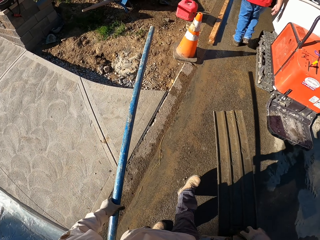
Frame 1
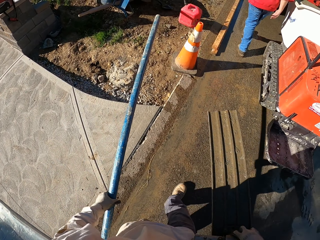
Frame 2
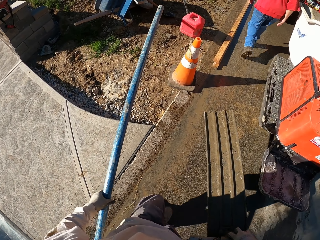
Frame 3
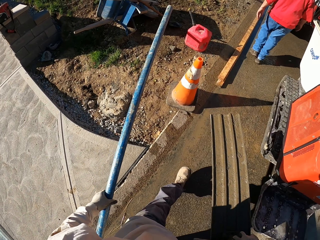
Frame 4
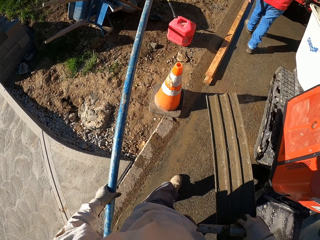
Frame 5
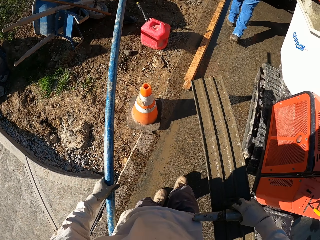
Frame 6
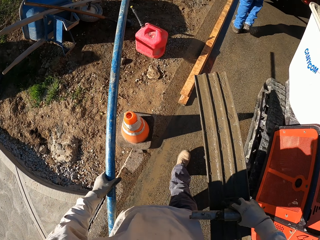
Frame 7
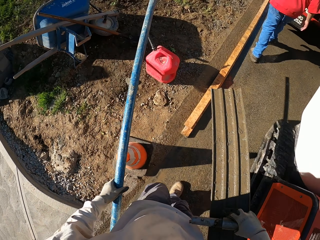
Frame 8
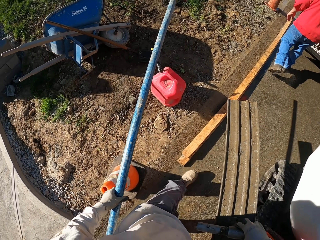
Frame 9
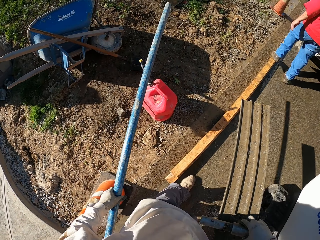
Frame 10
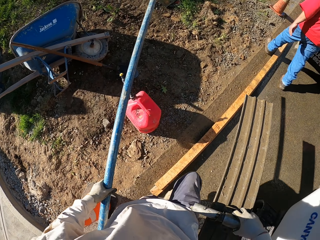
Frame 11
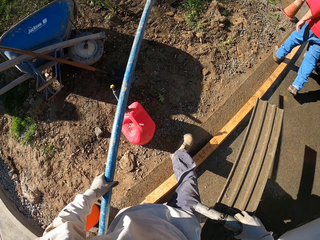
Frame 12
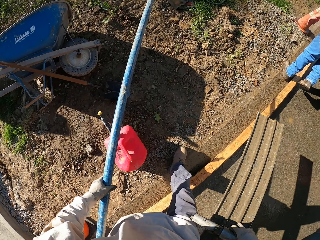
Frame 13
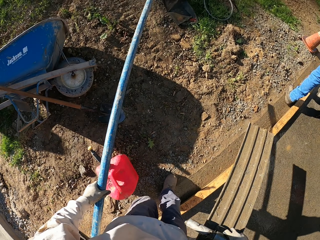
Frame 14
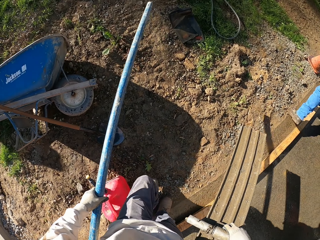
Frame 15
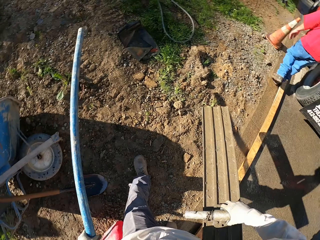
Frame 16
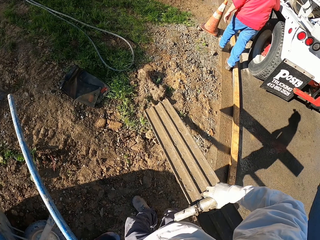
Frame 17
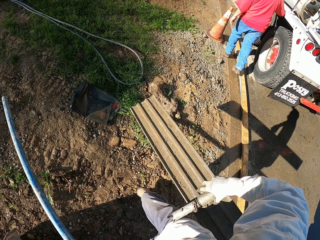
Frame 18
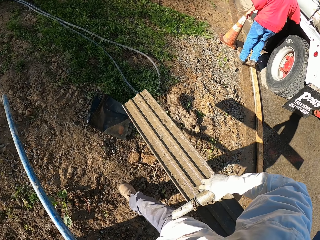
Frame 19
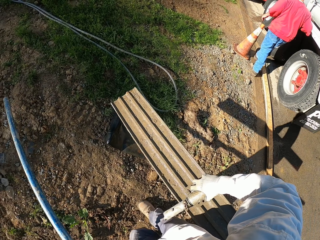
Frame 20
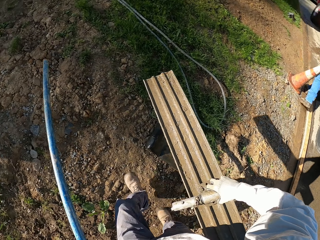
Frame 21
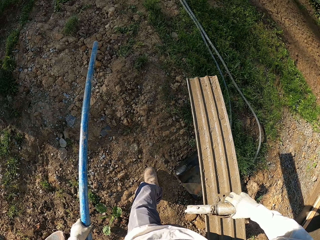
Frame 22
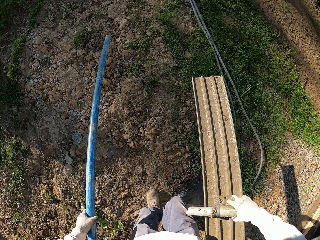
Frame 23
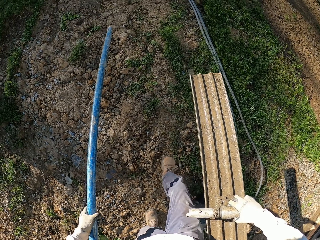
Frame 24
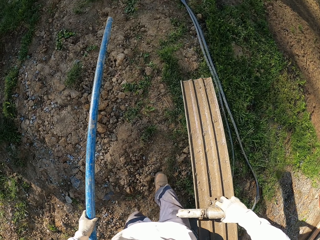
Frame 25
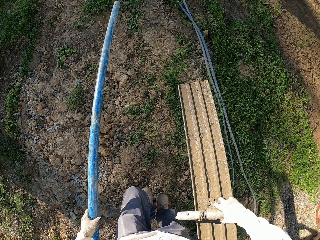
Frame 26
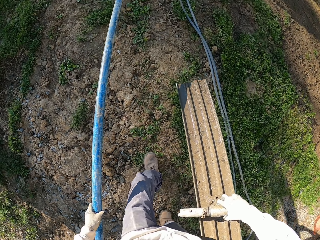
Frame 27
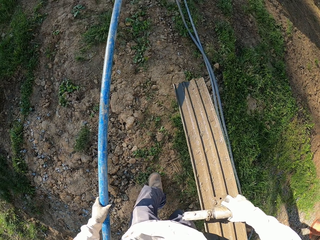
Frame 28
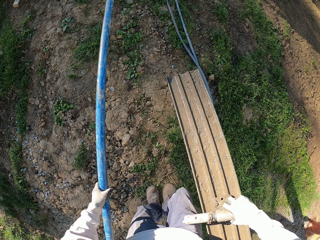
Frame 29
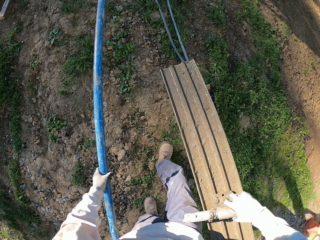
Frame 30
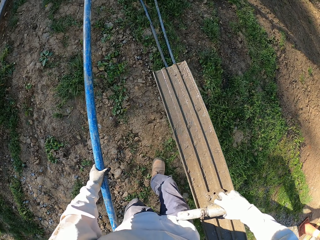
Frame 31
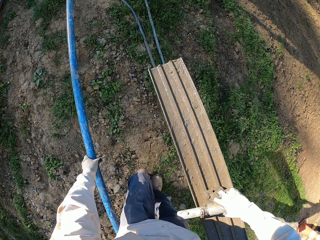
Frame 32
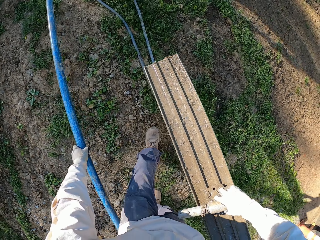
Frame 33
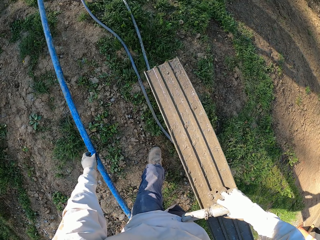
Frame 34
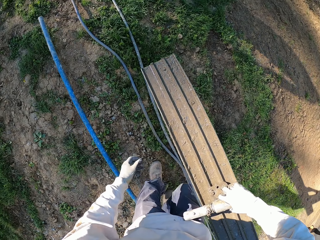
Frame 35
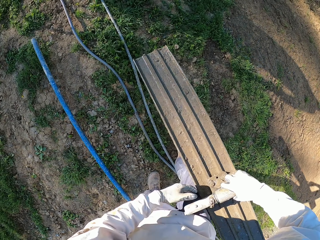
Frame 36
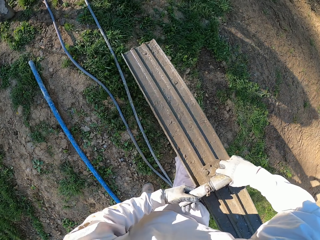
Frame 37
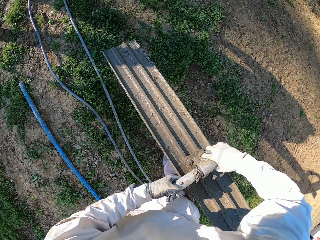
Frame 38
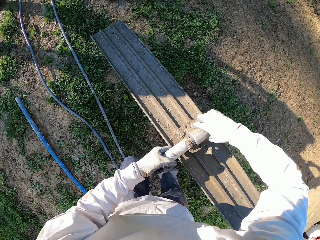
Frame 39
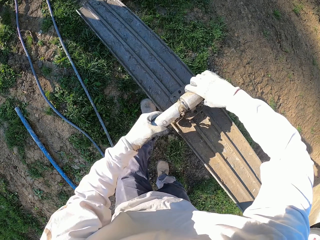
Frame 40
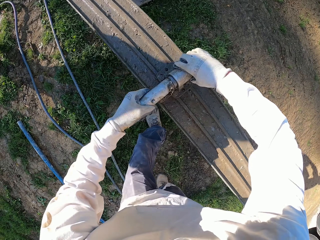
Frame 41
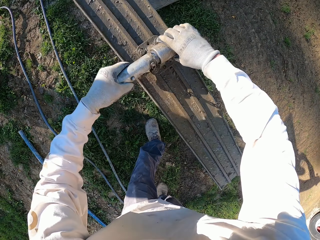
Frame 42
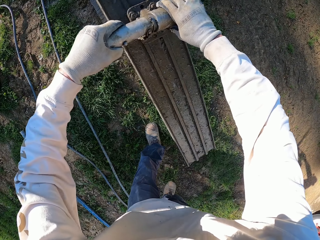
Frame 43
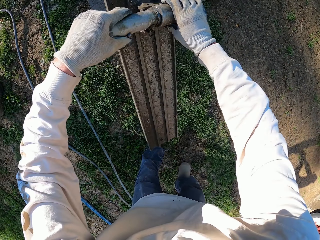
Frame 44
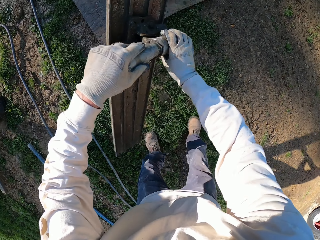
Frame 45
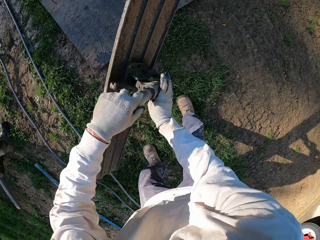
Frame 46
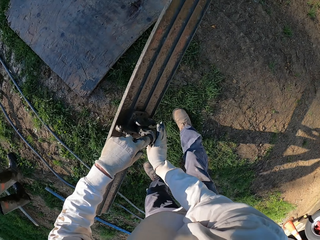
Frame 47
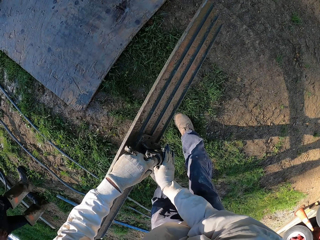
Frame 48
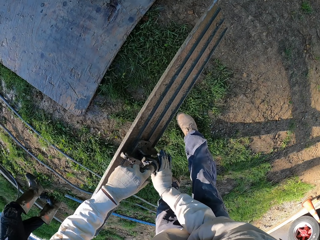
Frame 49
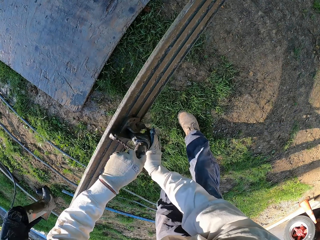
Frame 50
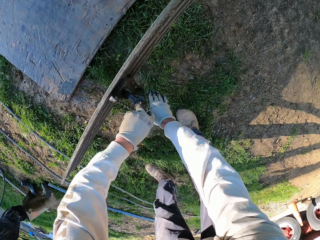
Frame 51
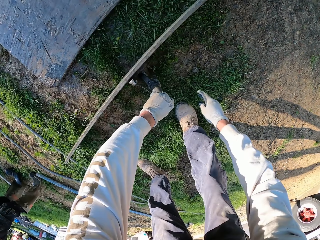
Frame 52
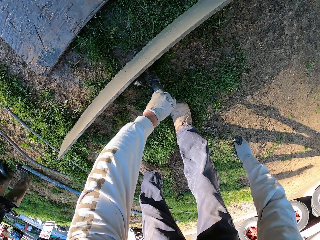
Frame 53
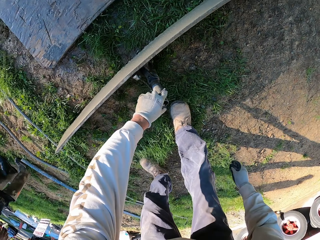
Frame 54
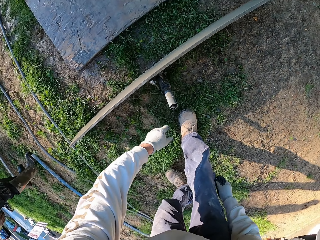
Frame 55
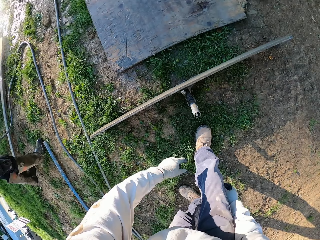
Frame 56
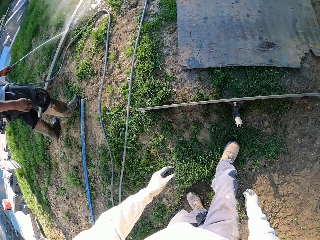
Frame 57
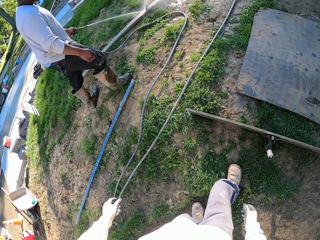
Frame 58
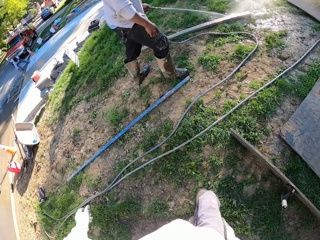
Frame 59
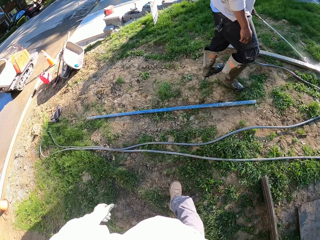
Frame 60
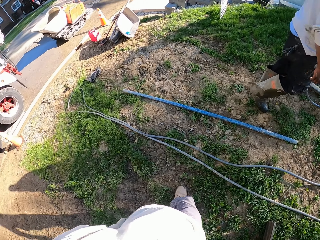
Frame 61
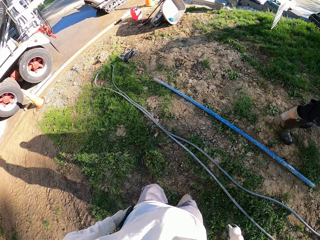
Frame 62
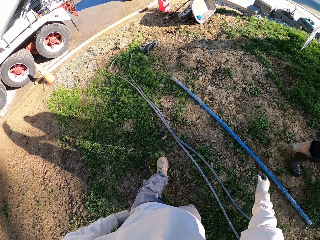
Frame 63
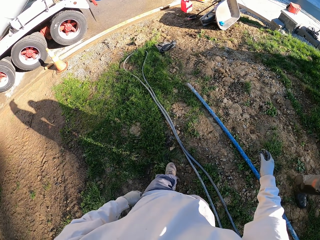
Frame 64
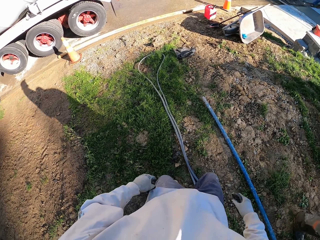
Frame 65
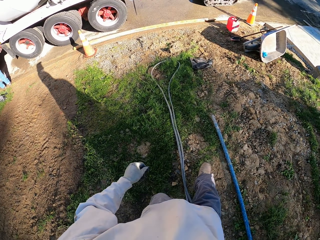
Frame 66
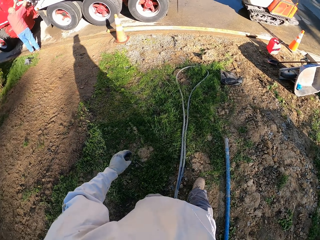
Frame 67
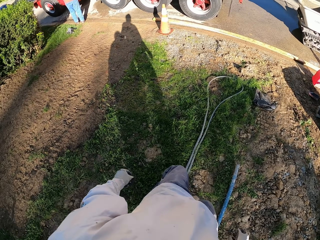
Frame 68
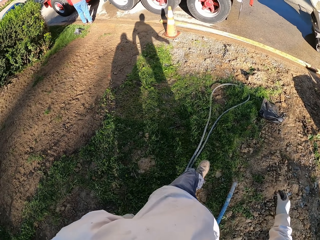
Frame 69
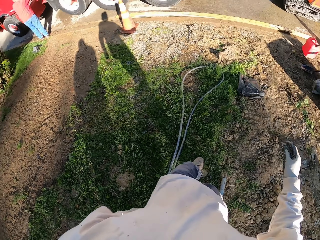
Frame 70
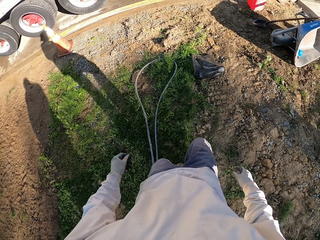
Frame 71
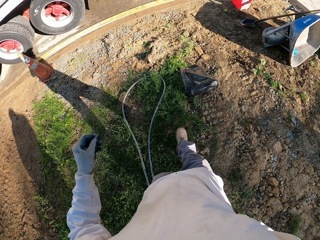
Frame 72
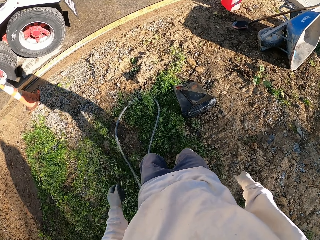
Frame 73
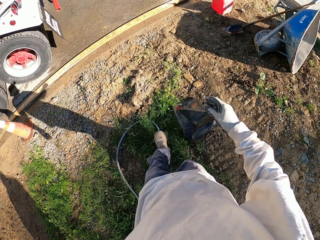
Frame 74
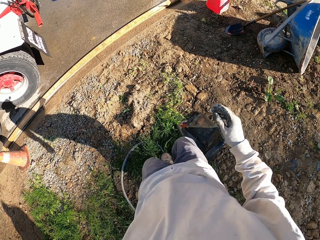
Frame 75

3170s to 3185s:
The camera wearer drops the metal rod. They lift the concrete float, put the concrete float on the ground and walk.

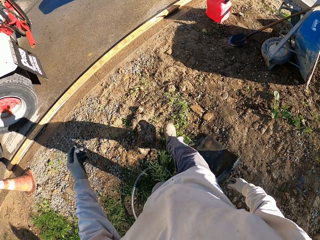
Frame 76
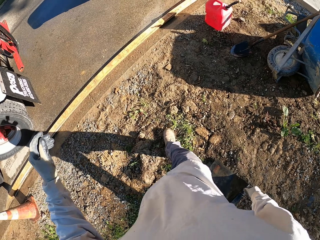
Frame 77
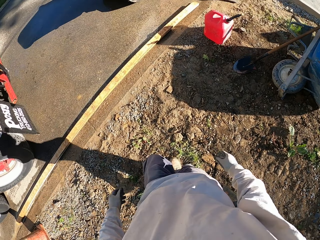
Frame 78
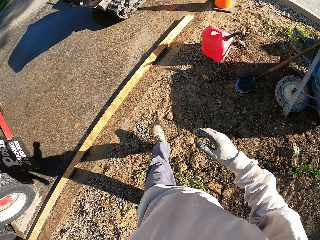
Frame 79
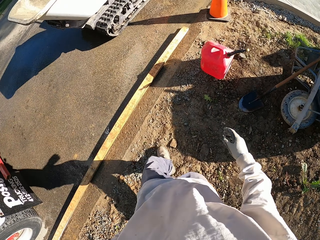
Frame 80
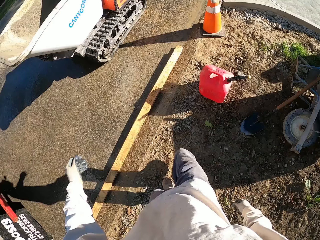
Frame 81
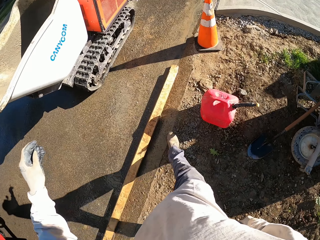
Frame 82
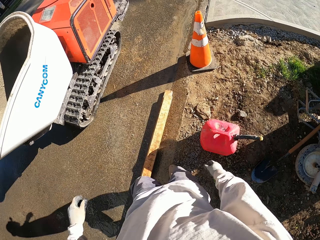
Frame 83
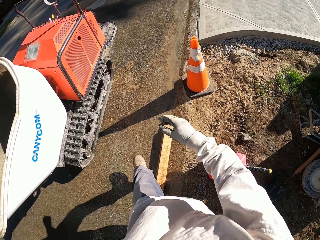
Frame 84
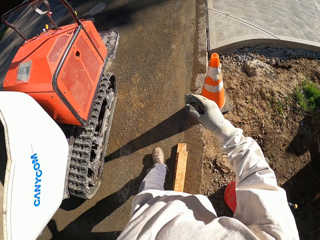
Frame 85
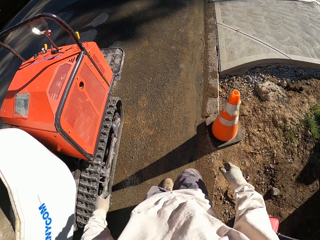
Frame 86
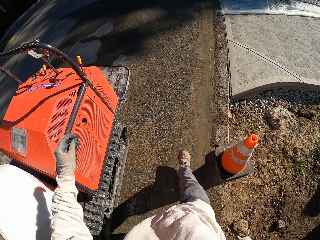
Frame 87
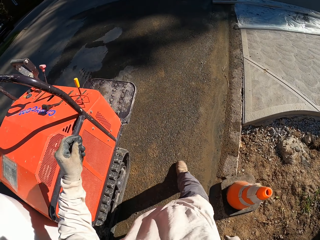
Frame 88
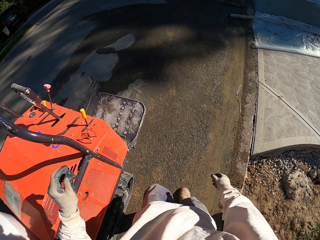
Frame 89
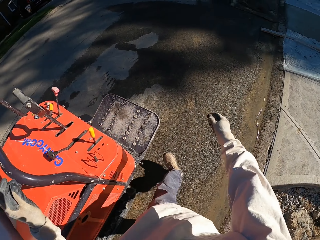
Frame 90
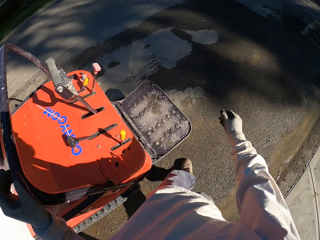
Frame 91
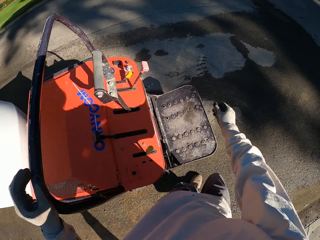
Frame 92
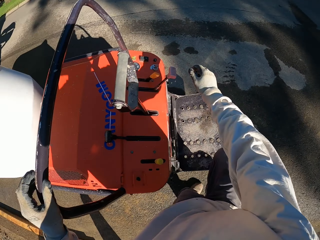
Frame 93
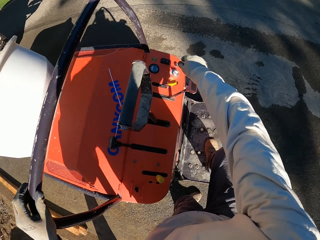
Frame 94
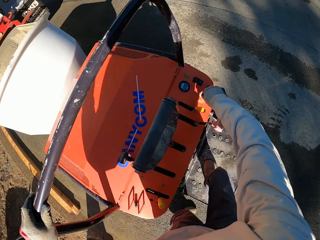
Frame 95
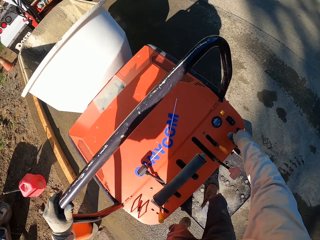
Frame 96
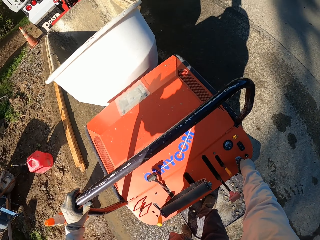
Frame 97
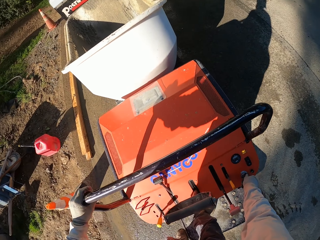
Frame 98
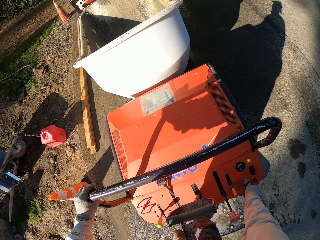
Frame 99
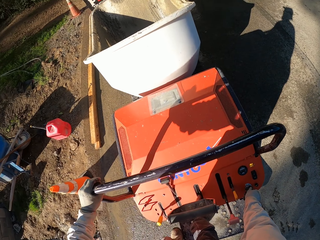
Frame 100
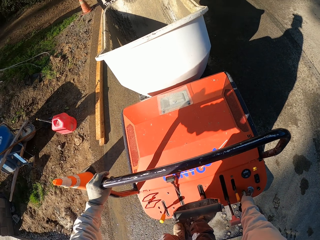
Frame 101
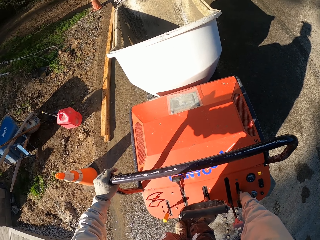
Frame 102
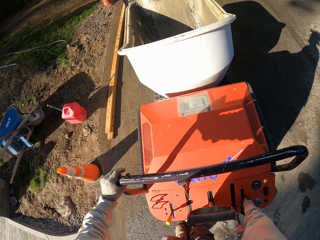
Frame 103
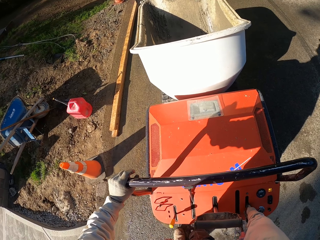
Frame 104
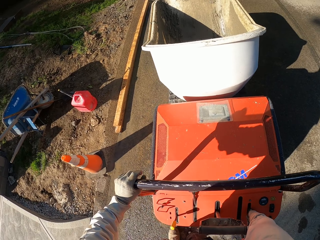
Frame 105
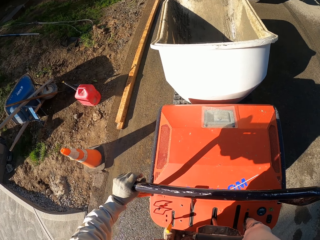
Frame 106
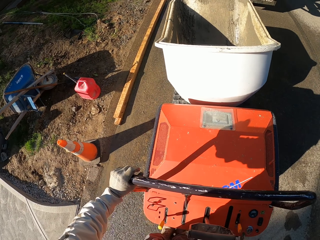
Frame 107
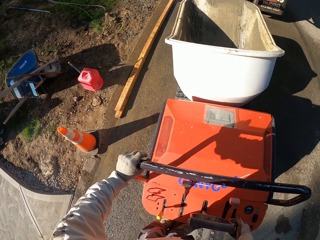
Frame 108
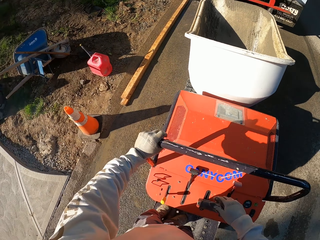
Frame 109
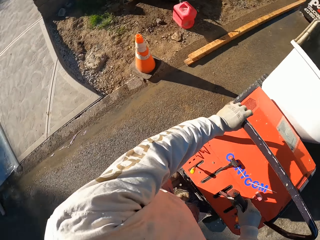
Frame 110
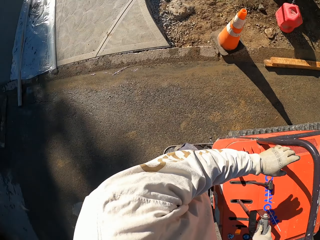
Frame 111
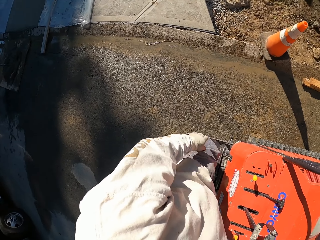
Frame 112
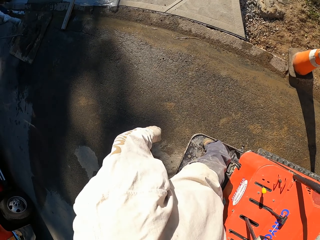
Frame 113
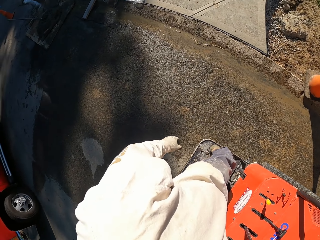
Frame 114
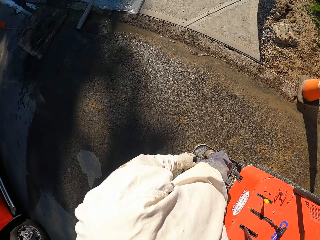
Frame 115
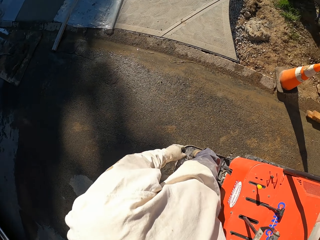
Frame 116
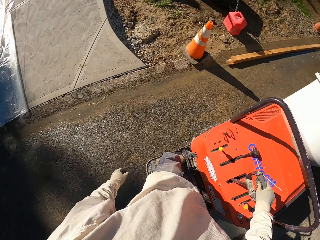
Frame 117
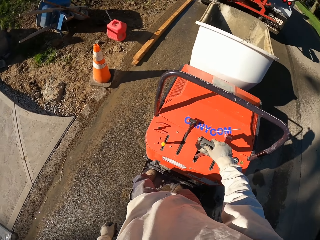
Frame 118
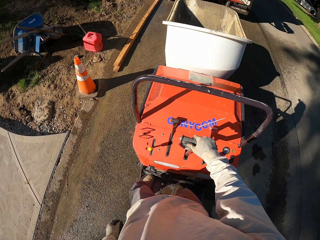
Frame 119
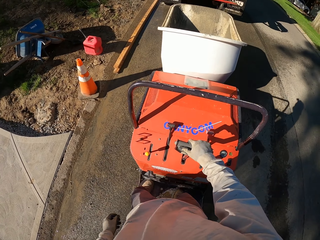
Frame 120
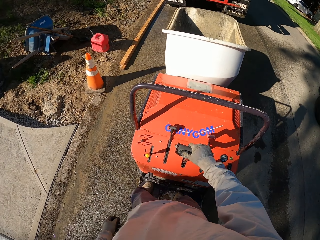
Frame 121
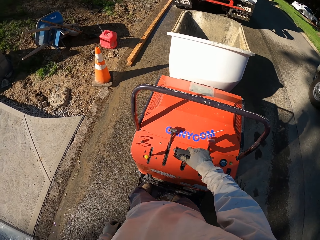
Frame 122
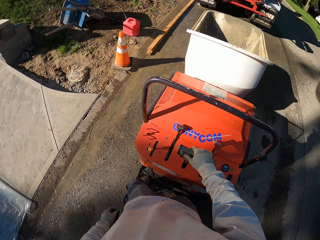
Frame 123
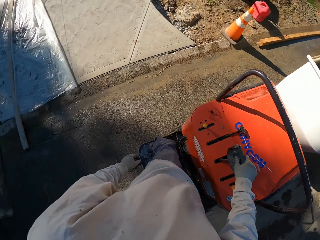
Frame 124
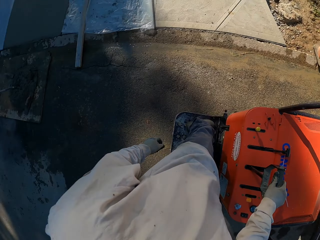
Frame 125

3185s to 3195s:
The camera wearer turns on the canycom or mini hand tractor. They drive the canycom.
